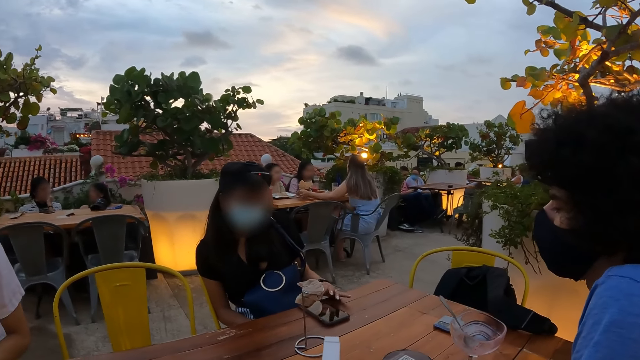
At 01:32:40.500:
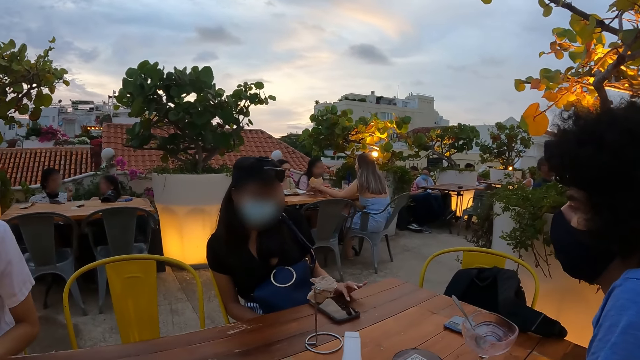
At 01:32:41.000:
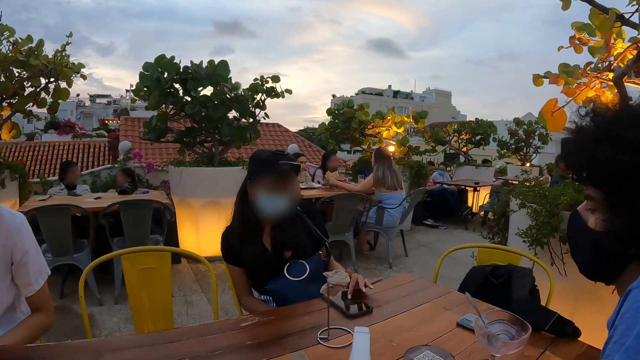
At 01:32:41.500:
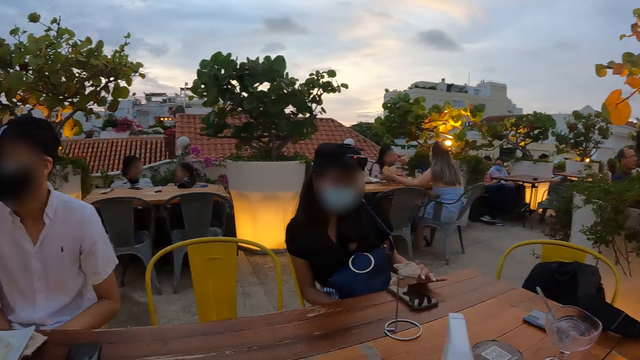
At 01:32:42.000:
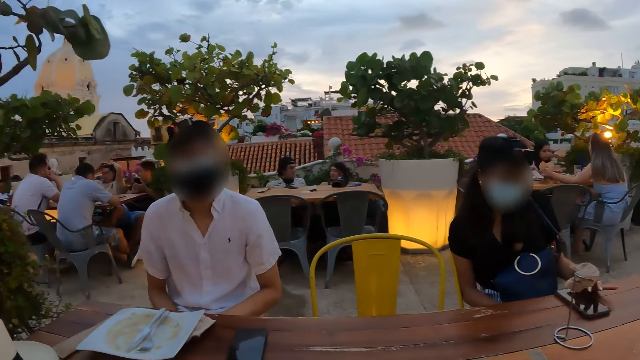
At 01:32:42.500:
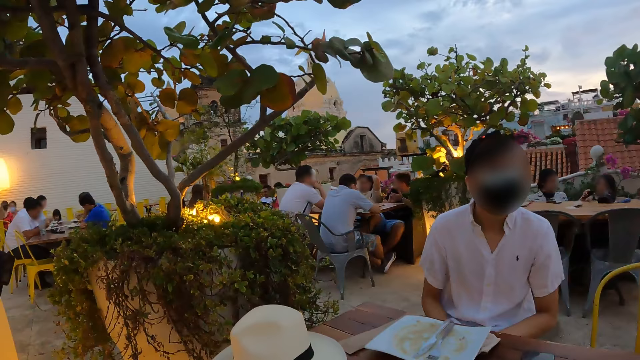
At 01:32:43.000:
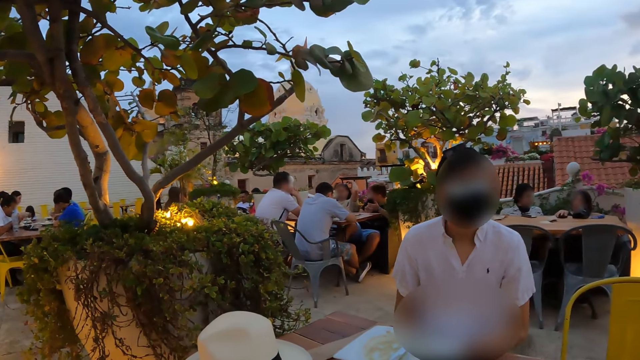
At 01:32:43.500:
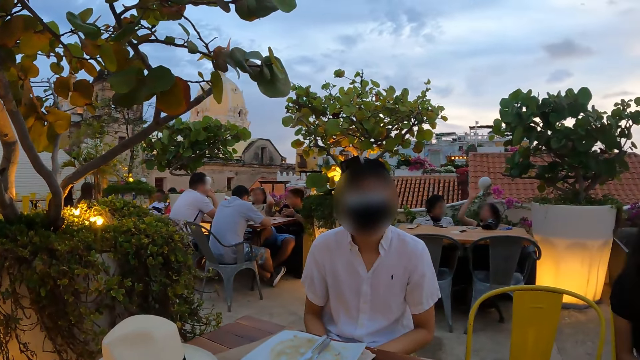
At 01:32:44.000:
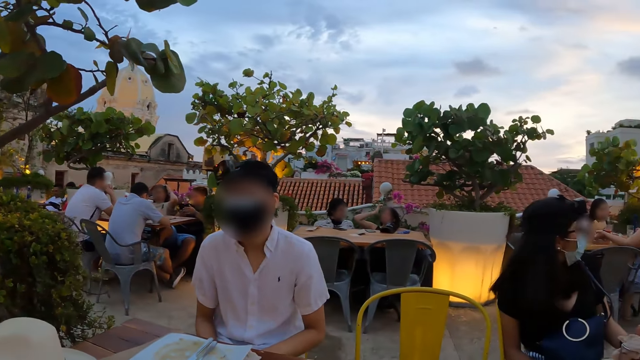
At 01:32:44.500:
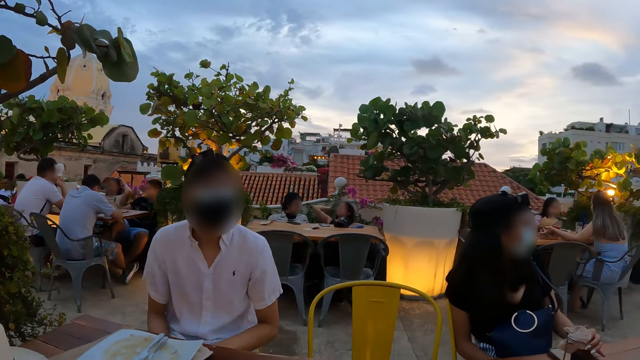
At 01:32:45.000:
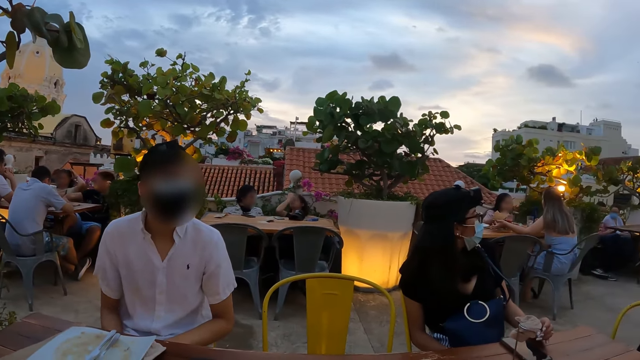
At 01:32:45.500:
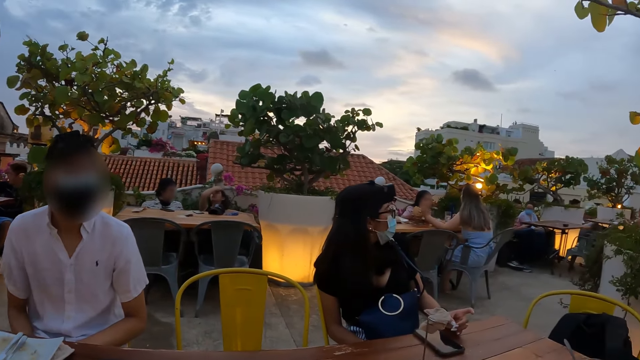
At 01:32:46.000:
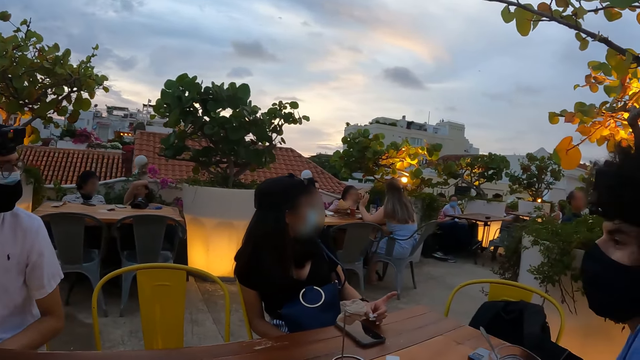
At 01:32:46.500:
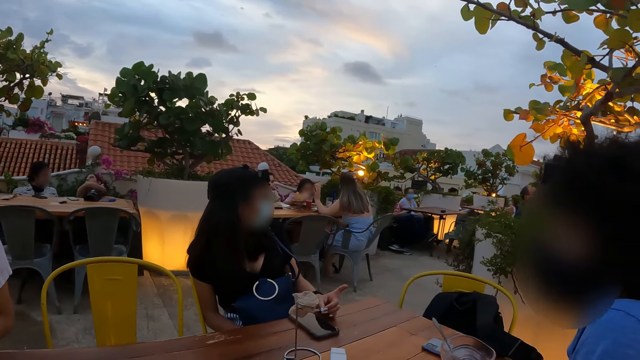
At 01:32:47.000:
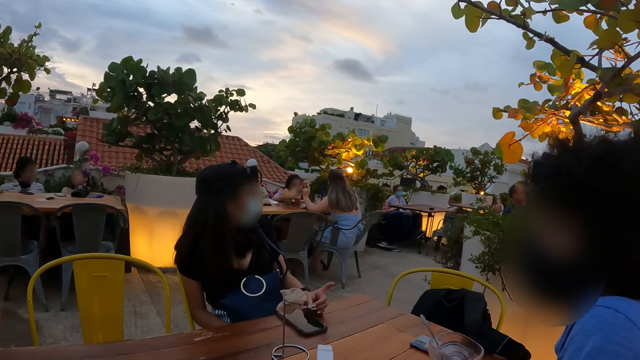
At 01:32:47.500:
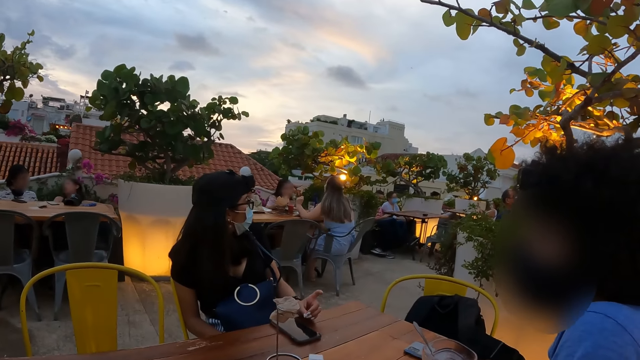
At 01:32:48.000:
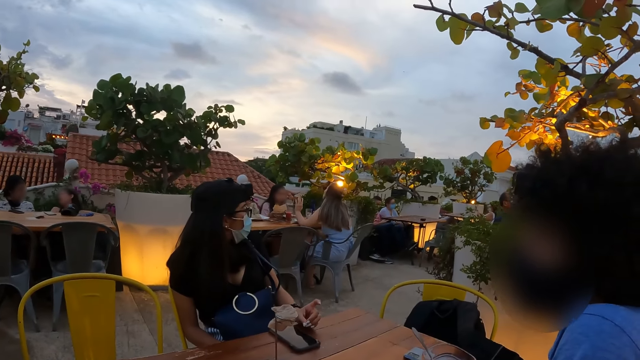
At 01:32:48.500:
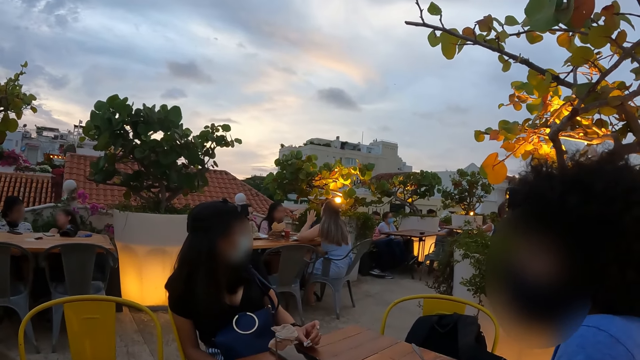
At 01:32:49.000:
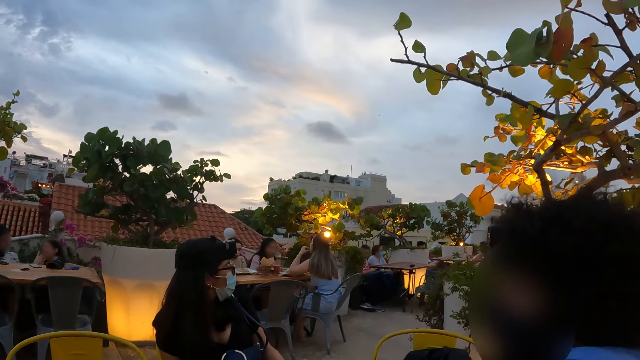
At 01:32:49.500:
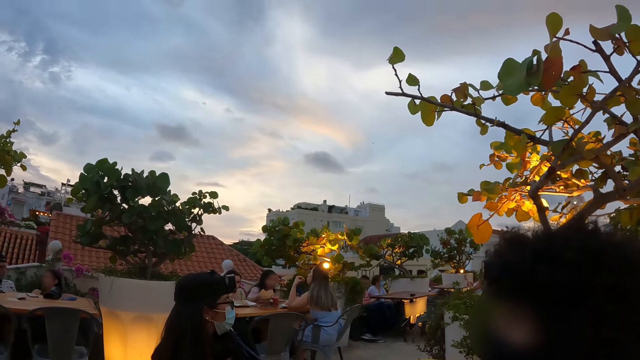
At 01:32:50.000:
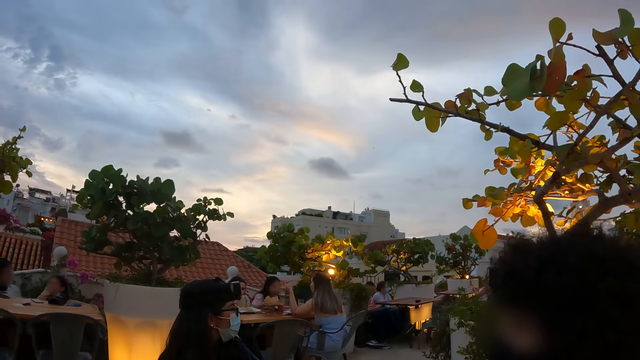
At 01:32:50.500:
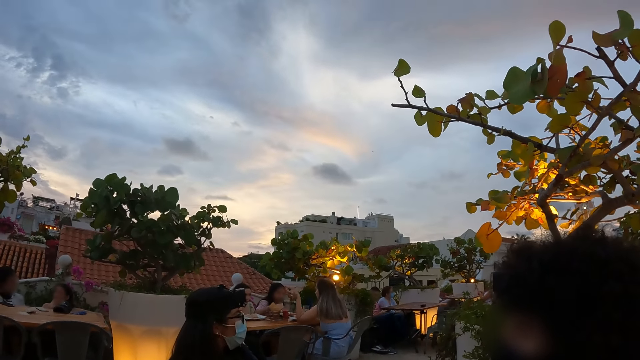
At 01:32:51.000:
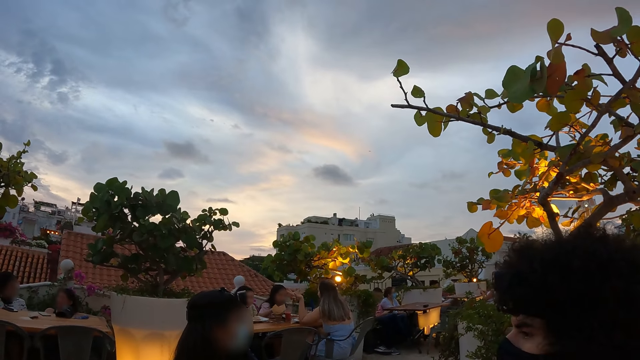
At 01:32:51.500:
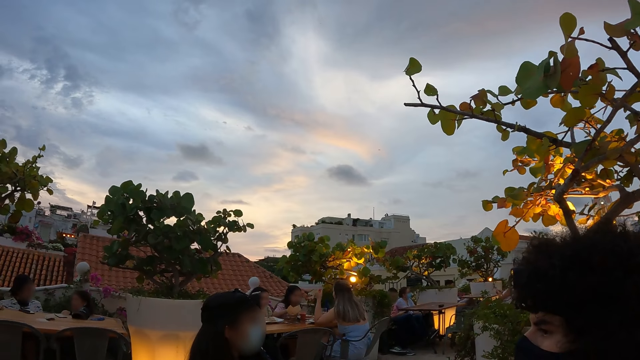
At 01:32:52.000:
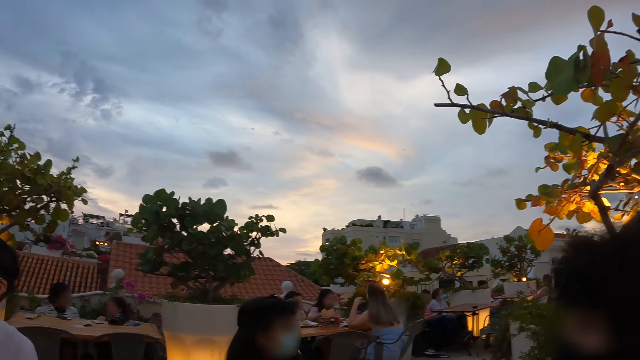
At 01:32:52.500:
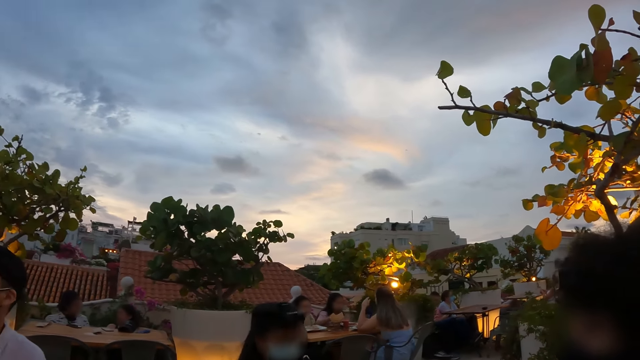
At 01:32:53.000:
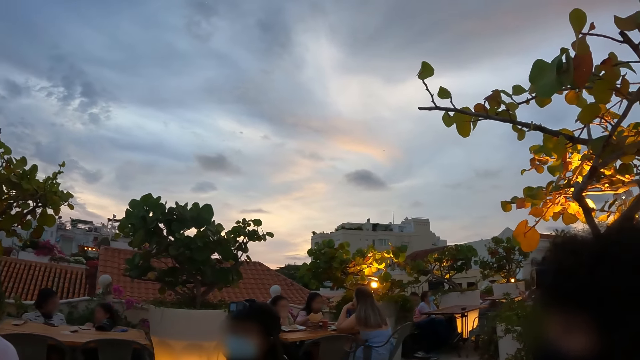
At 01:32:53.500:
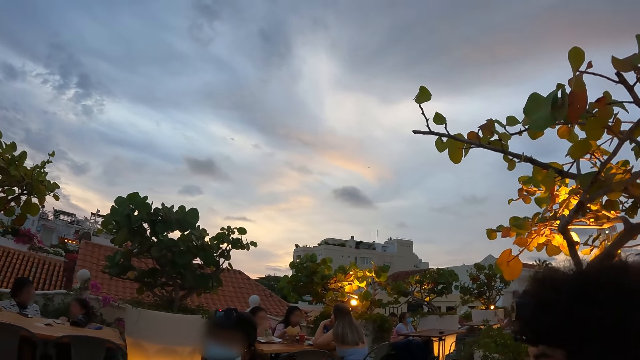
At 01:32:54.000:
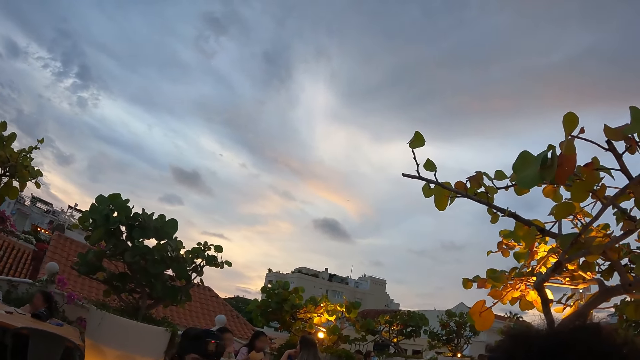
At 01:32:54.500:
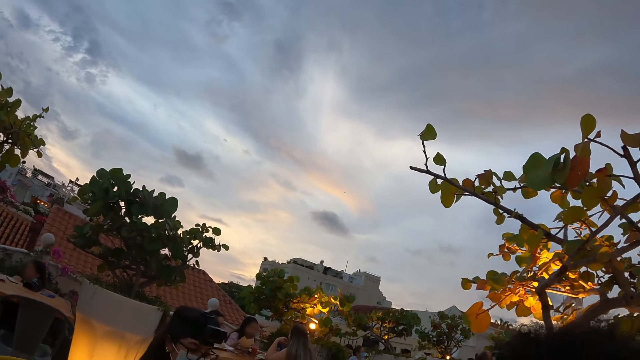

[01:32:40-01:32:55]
The camera wearer looks at a person. They look at another person. They look up at the sky.

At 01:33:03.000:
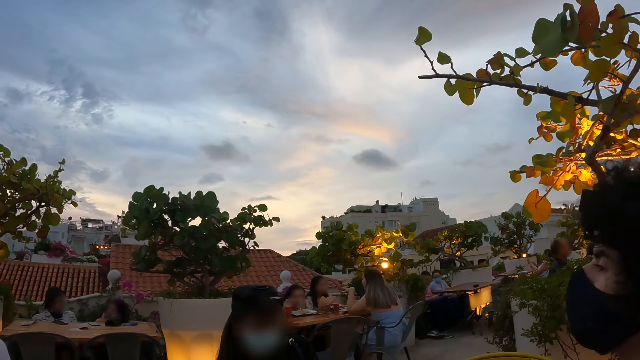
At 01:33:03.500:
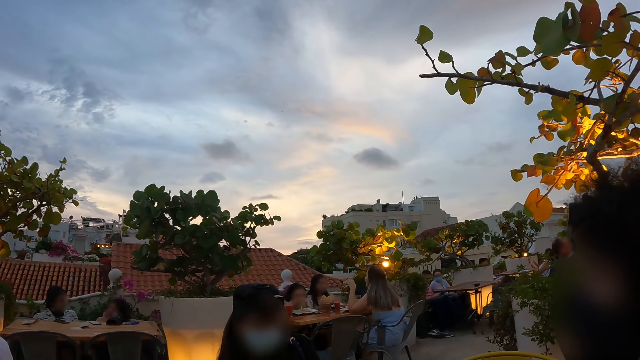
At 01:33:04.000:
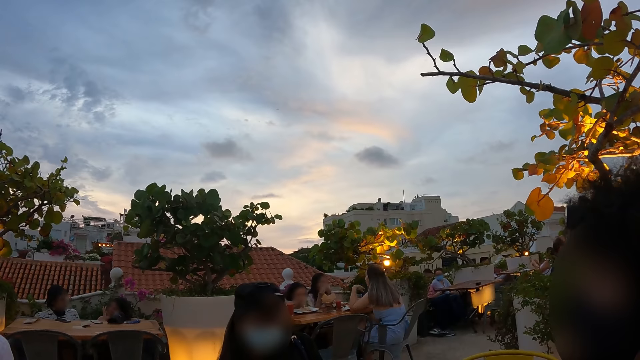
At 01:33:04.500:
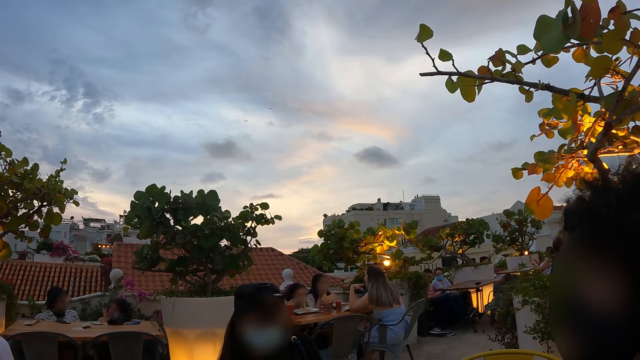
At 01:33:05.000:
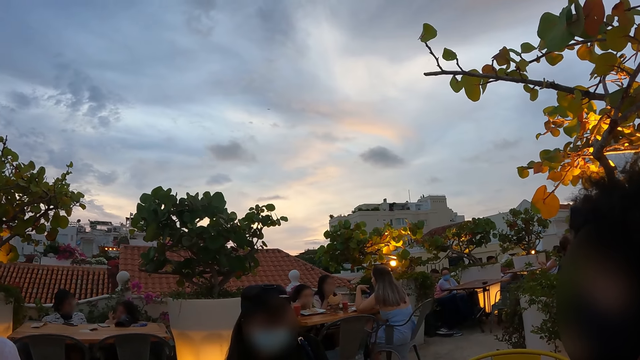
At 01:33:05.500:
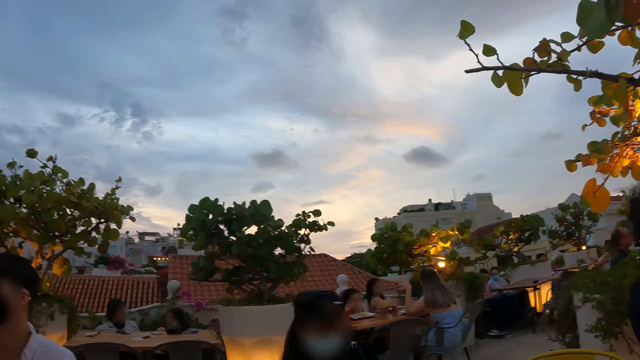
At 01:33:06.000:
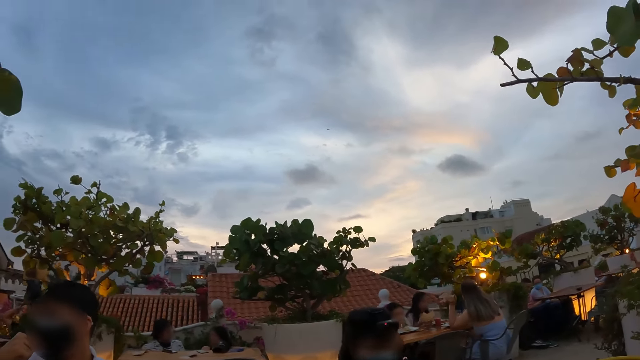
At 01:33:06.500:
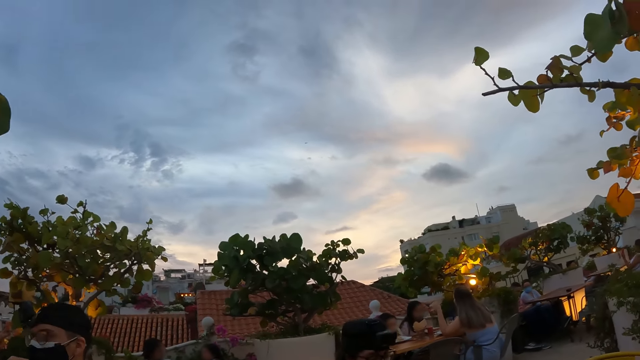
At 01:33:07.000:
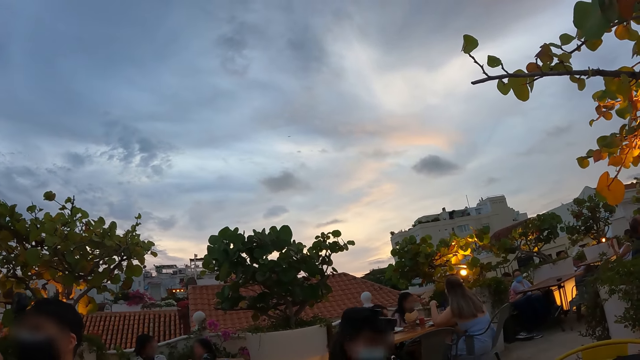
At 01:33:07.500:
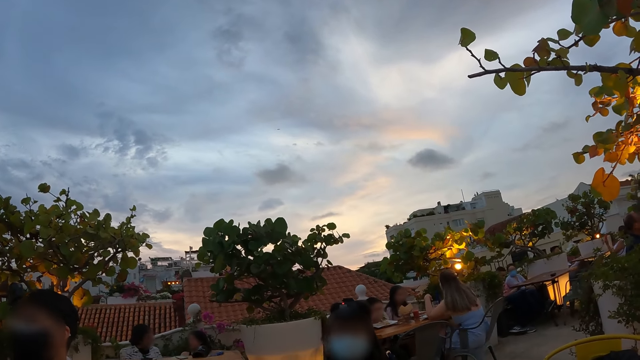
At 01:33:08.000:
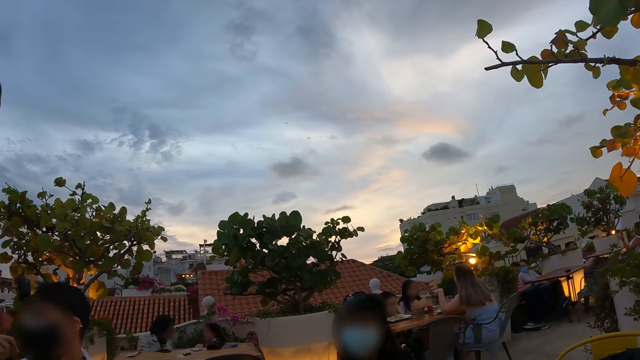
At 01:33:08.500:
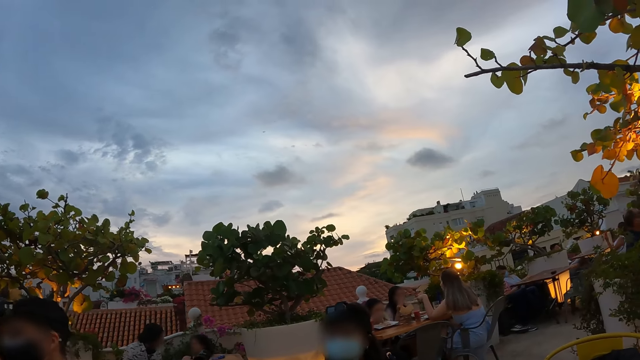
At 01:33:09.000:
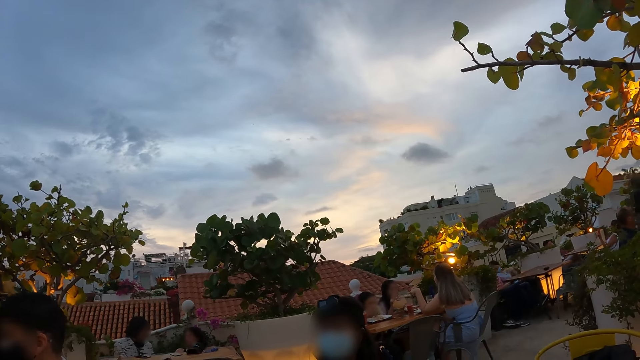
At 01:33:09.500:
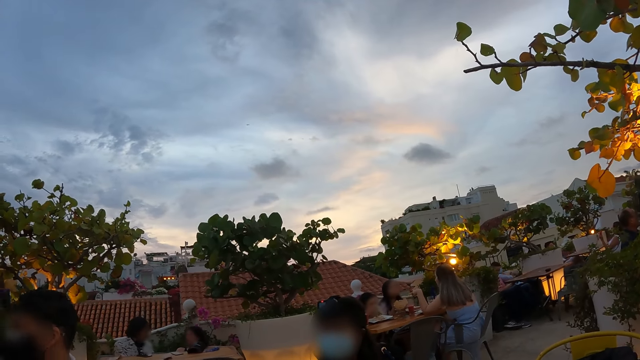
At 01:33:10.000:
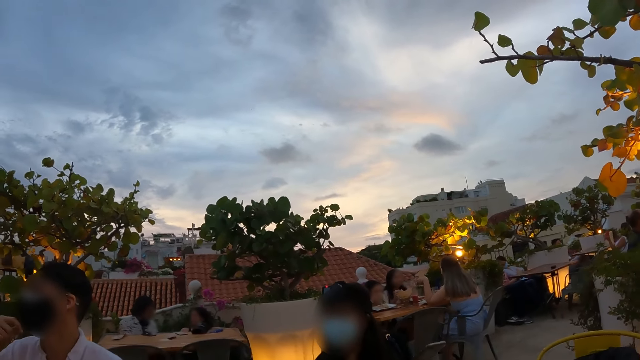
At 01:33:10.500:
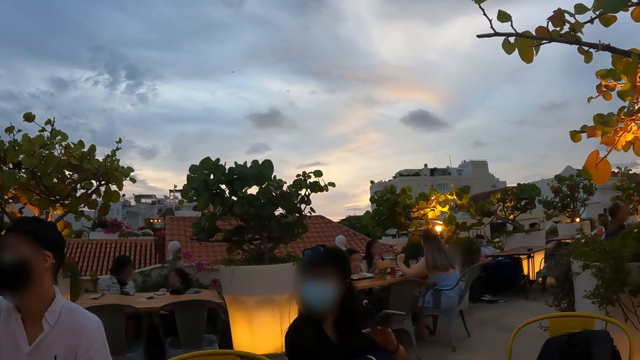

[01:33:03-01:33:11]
The camera wearer sits down.
